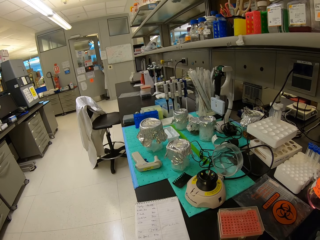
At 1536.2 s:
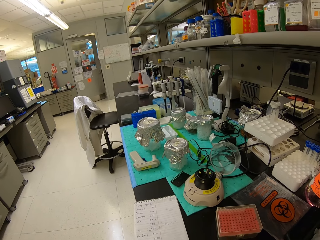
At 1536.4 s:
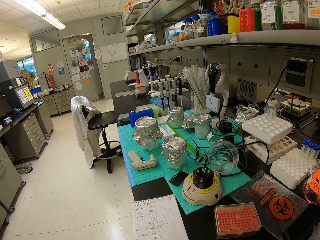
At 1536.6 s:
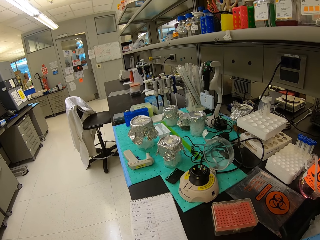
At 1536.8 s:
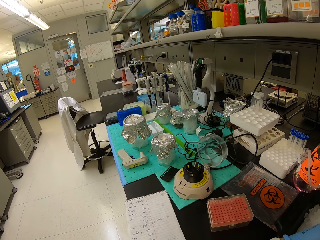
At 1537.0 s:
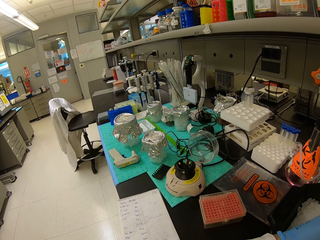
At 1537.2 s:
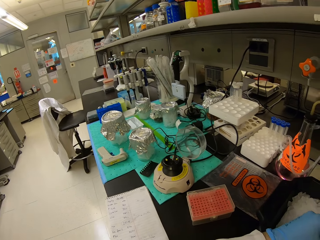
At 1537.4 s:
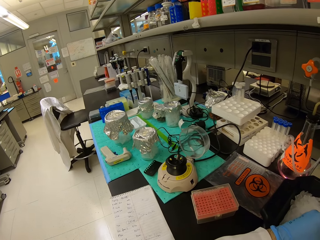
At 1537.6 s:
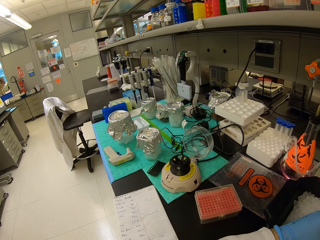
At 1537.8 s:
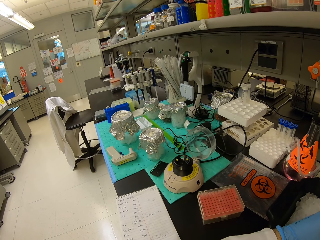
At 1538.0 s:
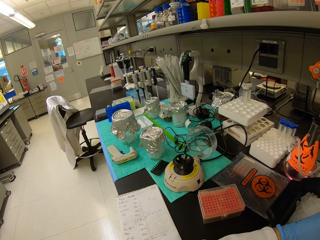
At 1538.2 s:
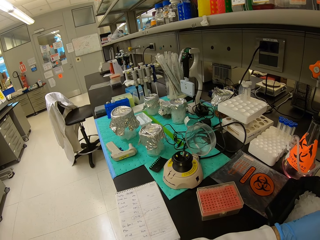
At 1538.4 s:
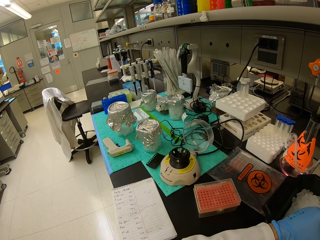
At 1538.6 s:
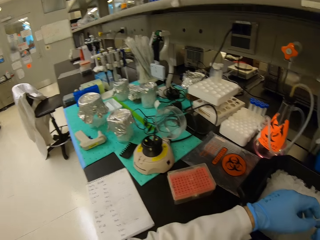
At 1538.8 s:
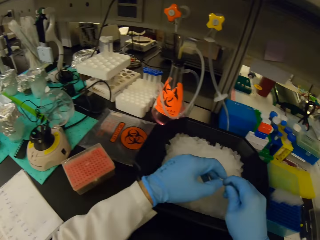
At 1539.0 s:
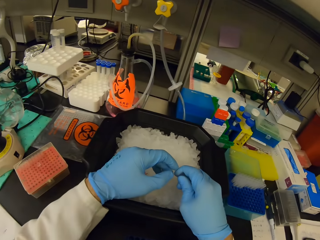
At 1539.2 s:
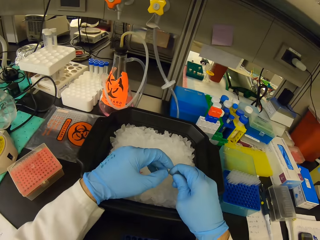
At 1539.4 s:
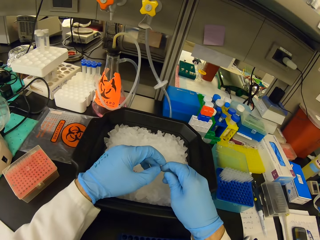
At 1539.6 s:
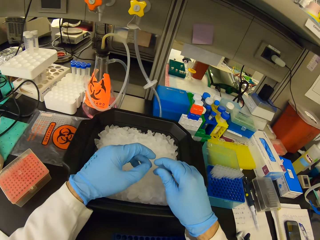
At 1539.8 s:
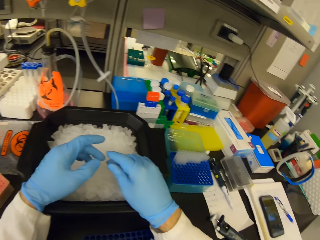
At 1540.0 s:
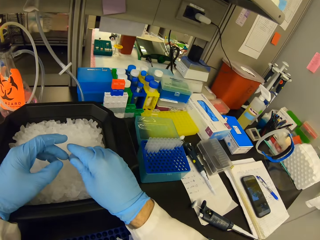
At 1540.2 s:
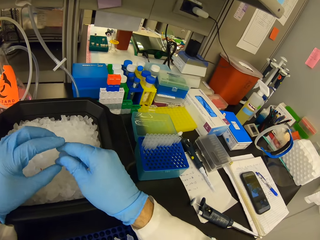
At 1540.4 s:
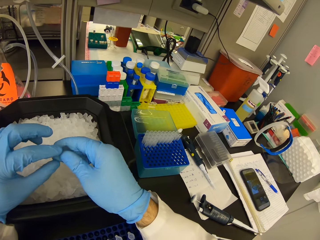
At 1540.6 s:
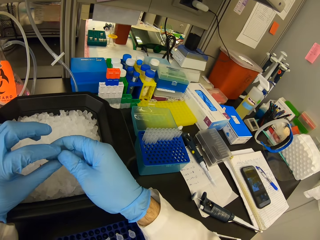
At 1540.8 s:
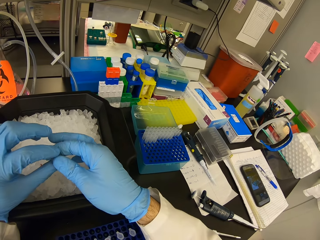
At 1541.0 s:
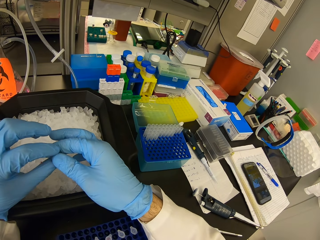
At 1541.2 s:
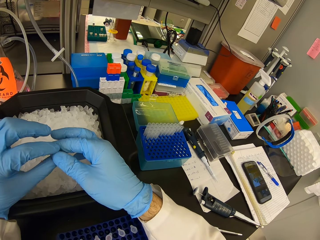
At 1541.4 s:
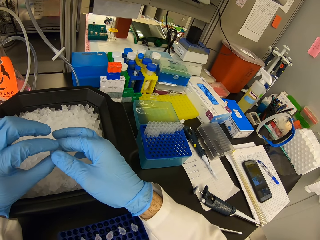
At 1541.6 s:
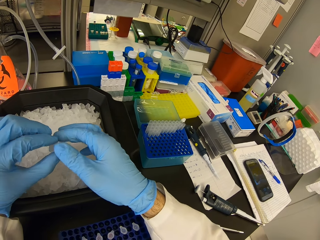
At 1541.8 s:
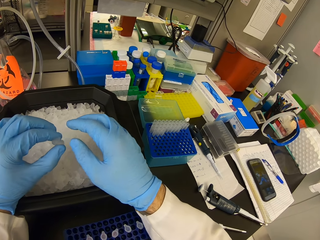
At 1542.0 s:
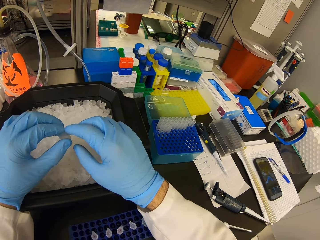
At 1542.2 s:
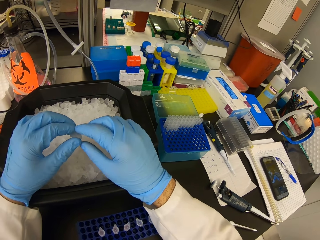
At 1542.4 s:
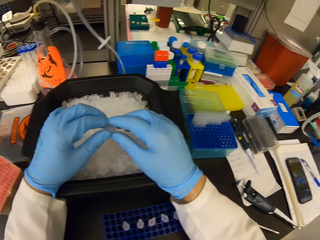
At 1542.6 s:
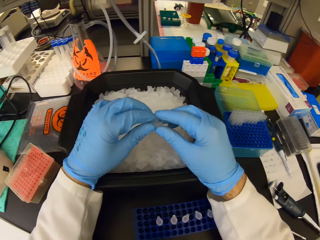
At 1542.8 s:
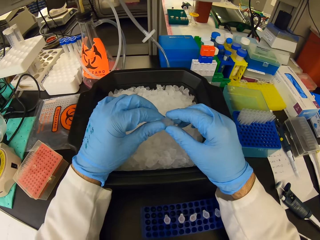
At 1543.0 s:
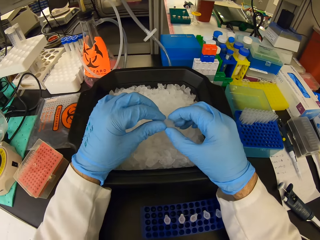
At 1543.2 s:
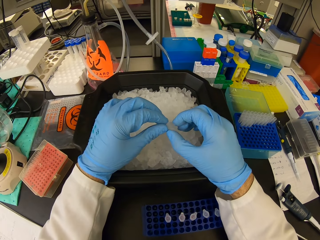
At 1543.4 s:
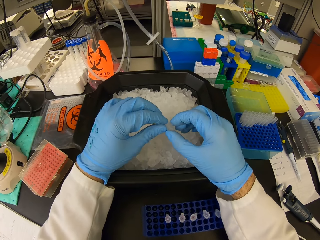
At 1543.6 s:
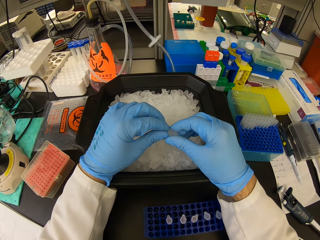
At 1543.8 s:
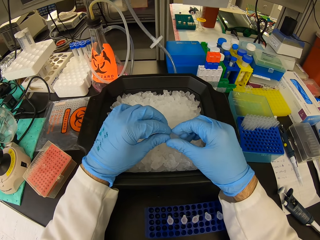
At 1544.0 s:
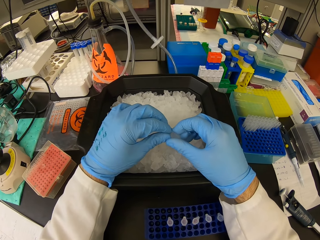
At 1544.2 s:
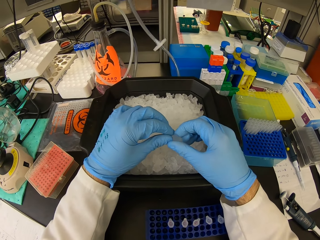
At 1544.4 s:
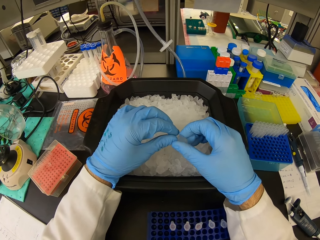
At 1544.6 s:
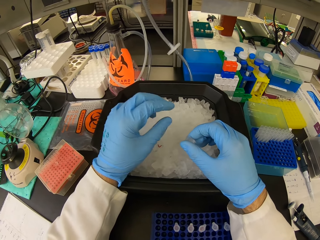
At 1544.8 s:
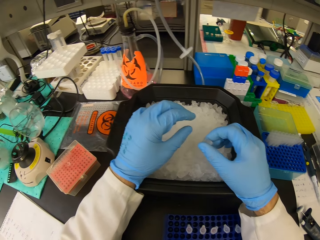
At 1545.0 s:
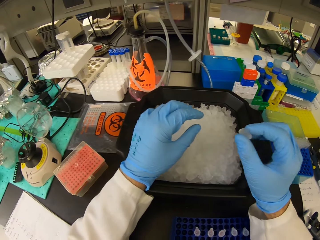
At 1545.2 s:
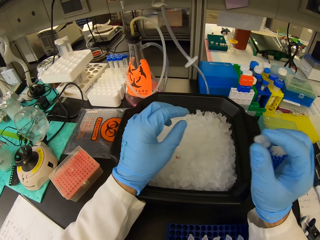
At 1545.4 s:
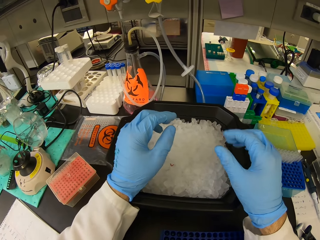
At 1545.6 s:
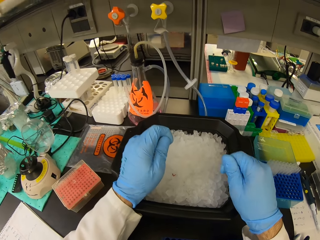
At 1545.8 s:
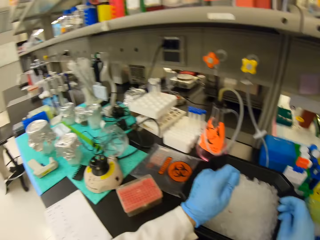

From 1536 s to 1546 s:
The camera wearer plays with ice cubes.

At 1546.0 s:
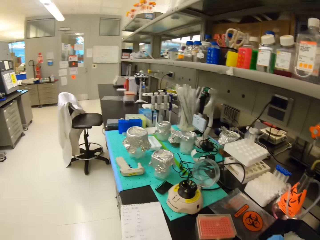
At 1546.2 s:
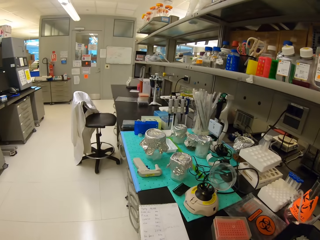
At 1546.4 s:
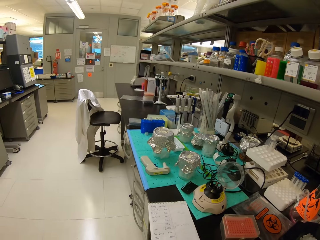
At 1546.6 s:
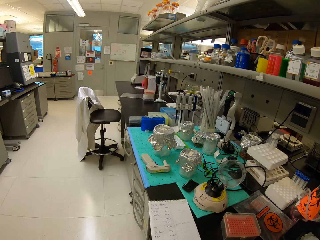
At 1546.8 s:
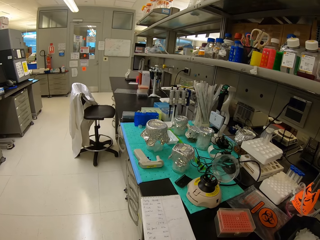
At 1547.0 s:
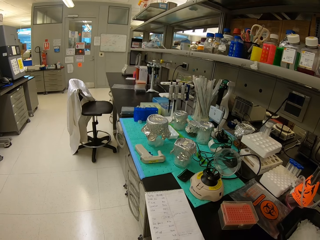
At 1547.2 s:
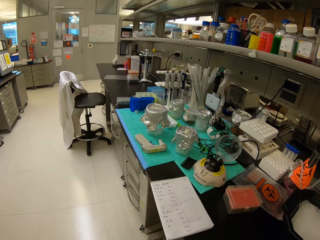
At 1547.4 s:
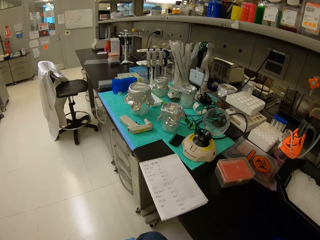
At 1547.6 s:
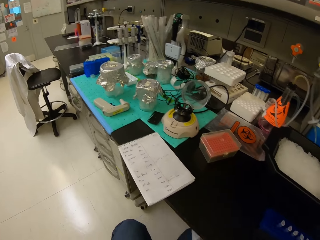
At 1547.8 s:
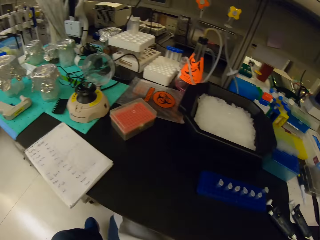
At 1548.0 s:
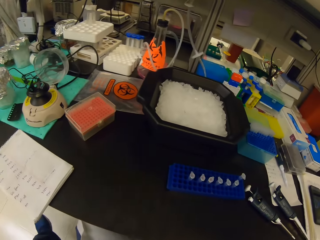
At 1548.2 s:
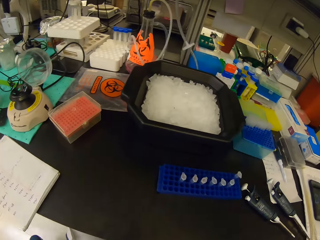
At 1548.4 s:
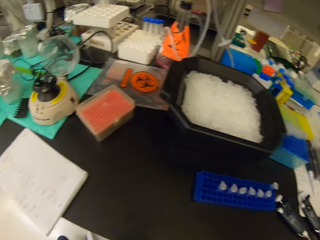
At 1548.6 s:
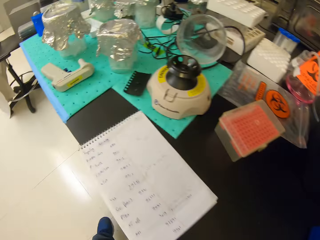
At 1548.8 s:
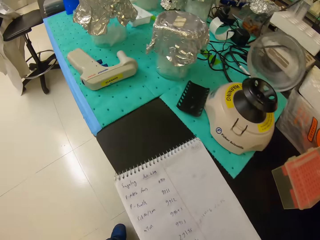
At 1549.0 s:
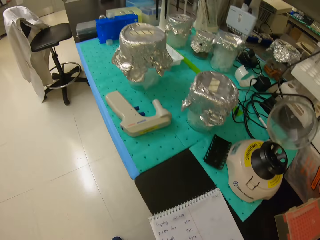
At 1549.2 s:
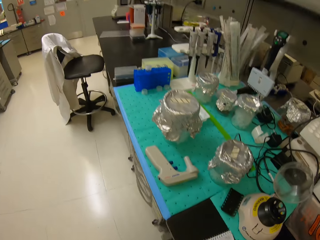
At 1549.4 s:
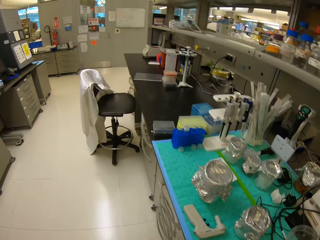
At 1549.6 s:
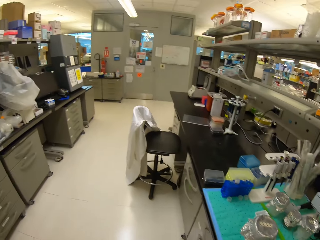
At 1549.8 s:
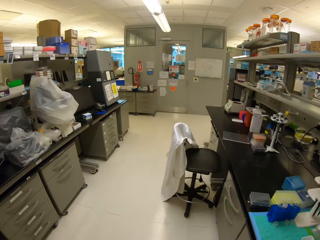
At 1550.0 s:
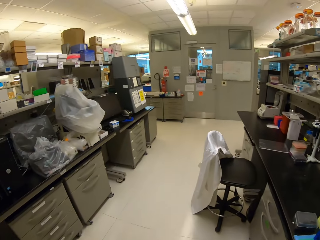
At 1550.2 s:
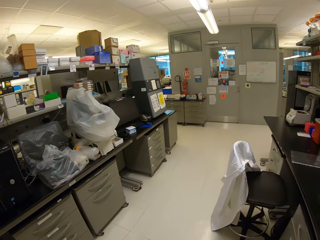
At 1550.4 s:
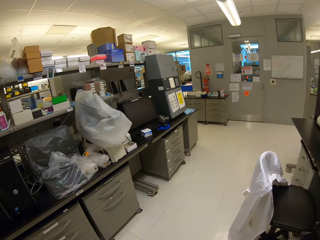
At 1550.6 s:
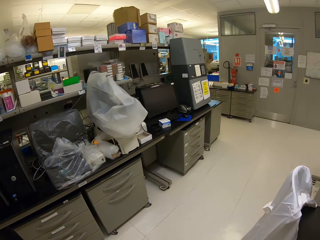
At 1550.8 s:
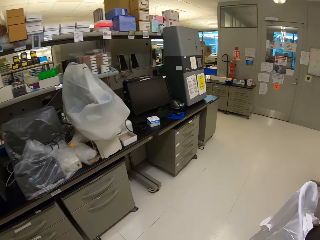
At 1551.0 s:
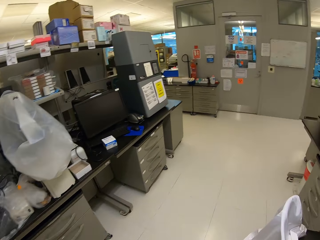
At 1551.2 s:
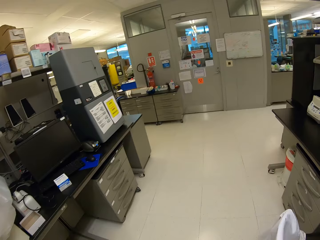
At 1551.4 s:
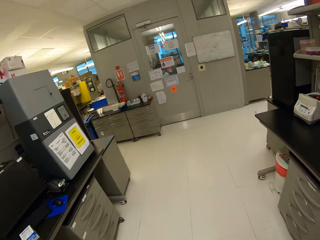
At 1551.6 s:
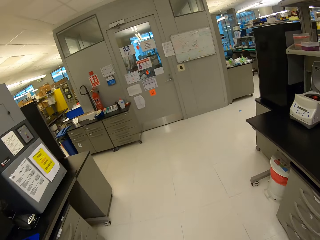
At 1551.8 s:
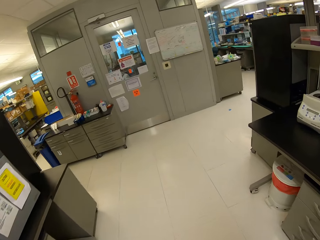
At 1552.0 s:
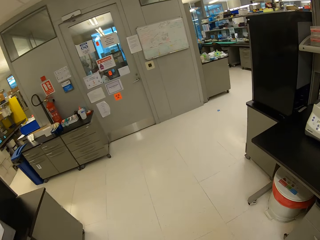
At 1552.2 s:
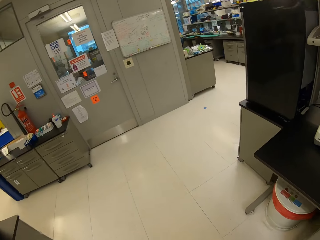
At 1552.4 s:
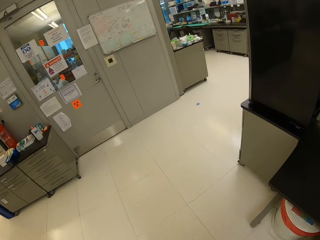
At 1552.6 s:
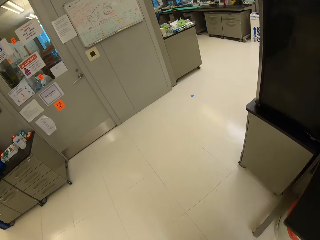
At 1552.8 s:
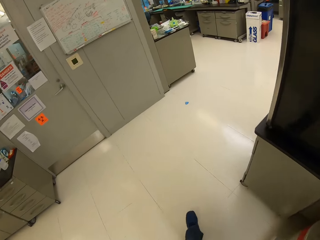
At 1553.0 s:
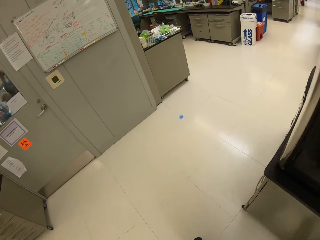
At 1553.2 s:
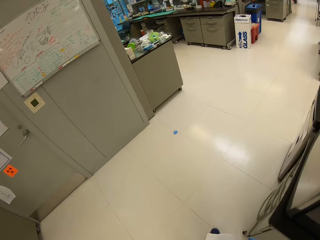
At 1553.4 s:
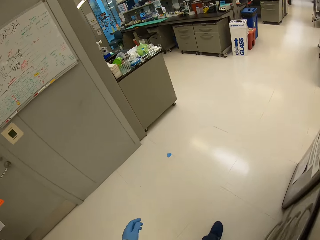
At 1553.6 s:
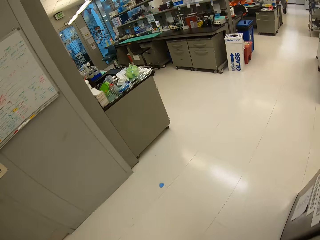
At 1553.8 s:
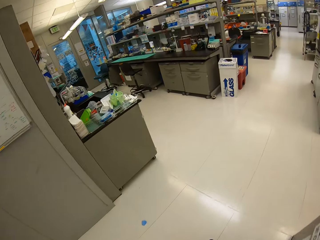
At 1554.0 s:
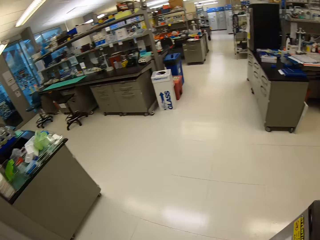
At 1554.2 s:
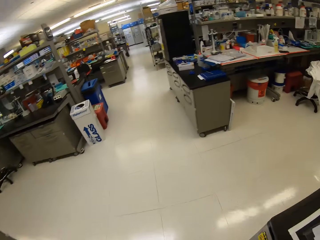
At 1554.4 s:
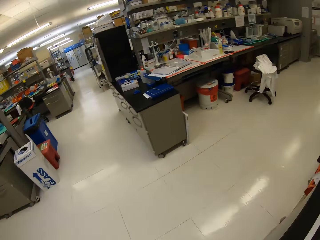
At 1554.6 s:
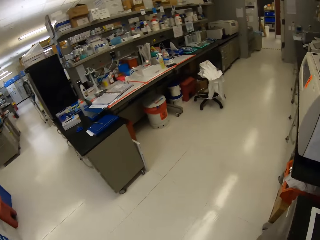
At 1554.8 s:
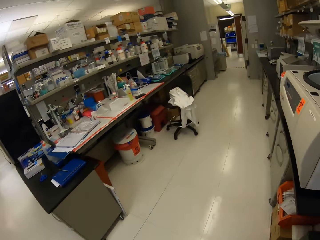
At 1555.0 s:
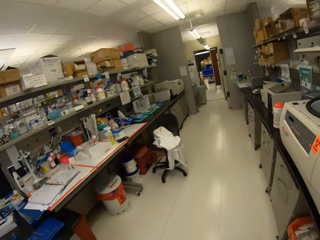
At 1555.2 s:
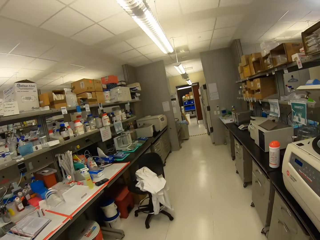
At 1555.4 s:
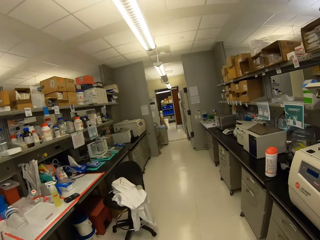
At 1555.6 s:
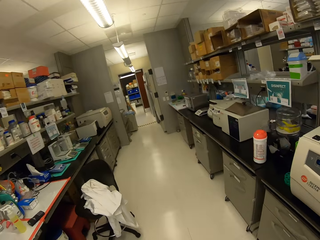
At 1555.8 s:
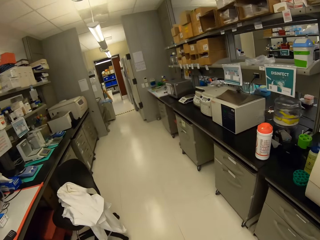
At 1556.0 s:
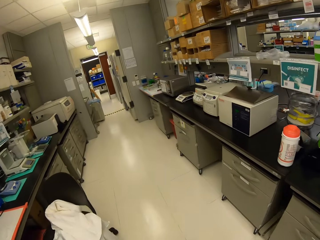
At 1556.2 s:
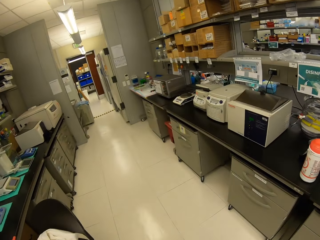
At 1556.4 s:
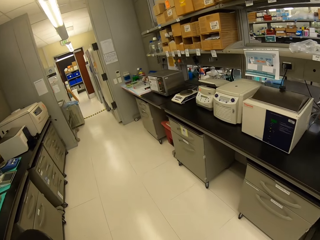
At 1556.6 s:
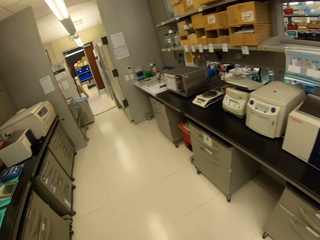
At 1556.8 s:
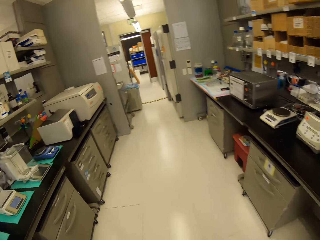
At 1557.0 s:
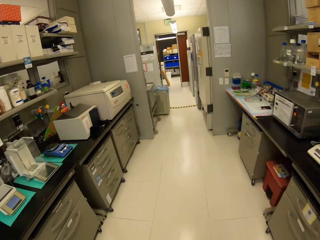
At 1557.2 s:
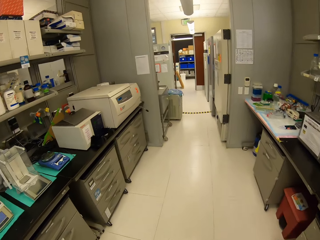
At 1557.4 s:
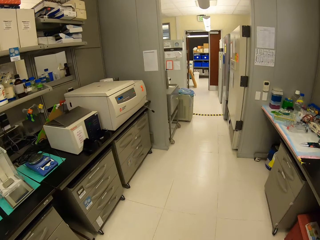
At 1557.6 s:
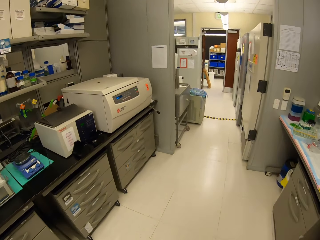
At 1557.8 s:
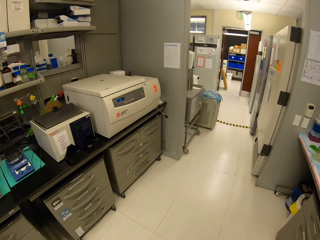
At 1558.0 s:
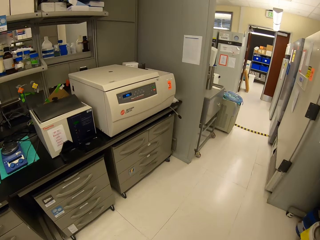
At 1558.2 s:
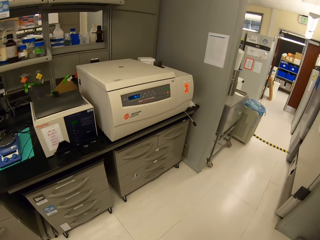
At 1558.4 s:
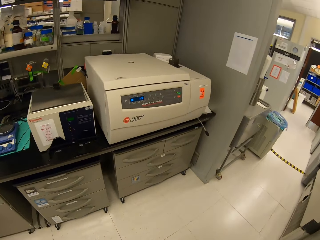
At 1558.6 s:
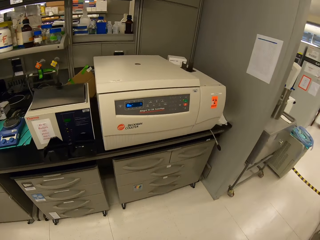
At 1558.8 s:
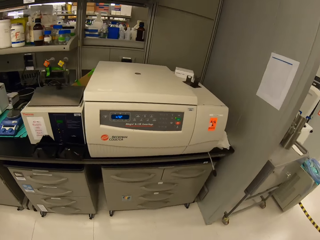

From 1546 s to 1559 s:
The camera wearer looks around the laboratory. They walk away. They walk inside the laboratory.
